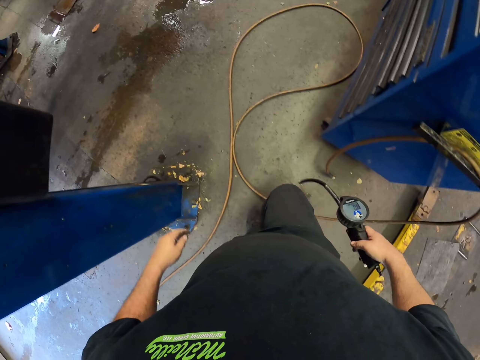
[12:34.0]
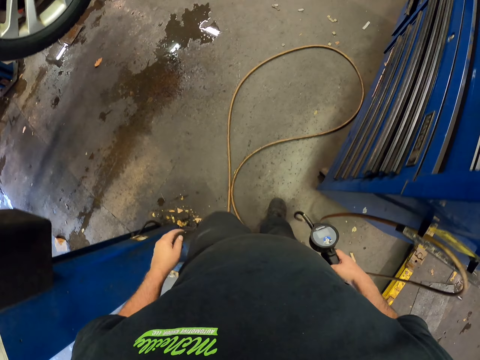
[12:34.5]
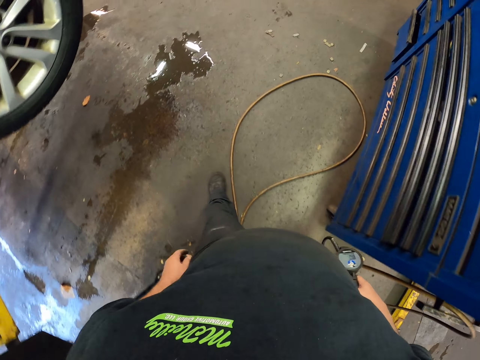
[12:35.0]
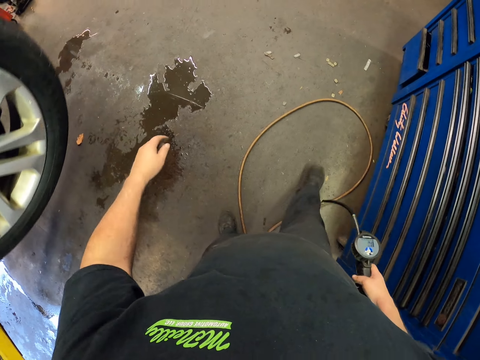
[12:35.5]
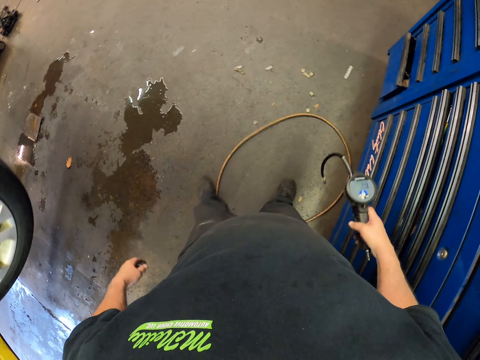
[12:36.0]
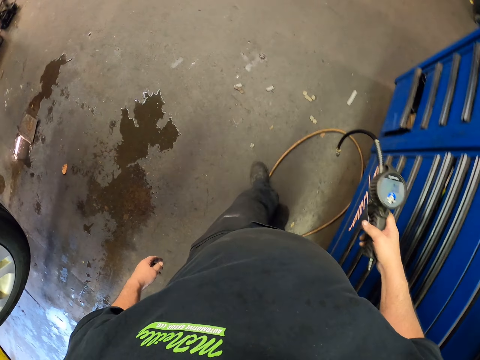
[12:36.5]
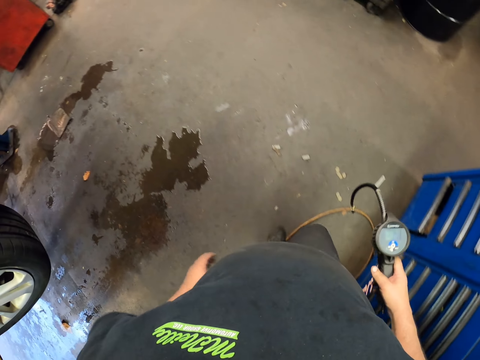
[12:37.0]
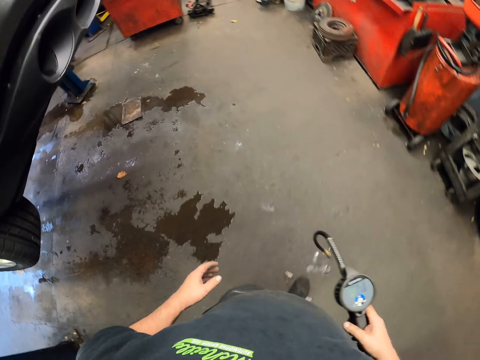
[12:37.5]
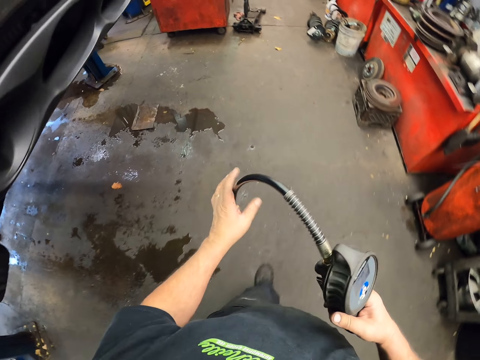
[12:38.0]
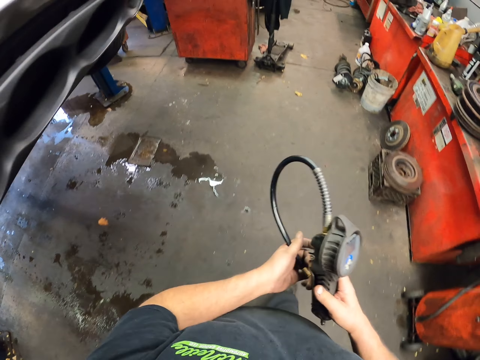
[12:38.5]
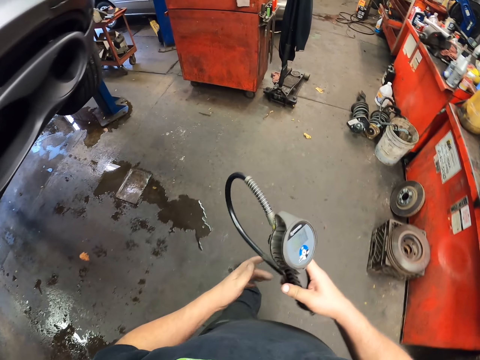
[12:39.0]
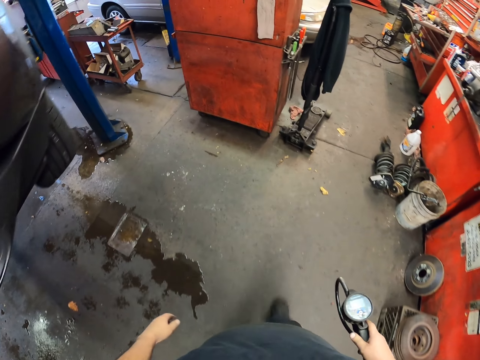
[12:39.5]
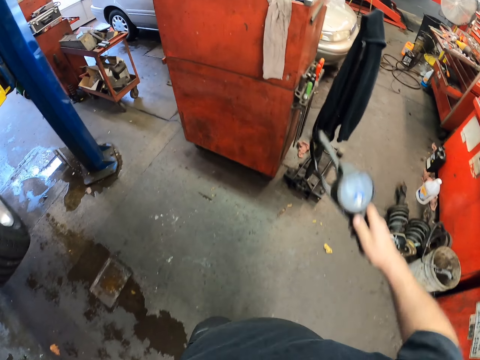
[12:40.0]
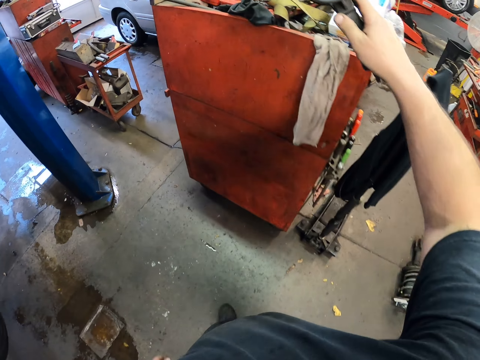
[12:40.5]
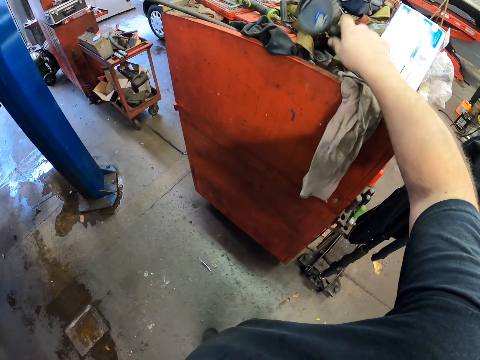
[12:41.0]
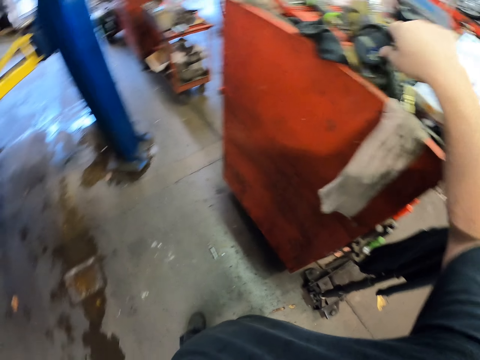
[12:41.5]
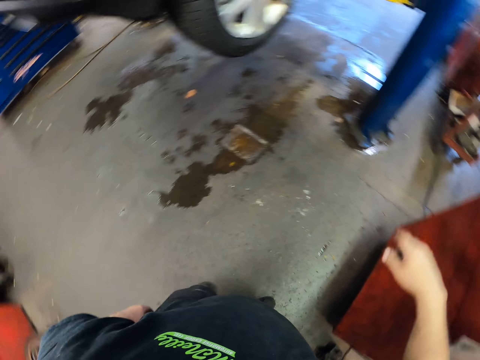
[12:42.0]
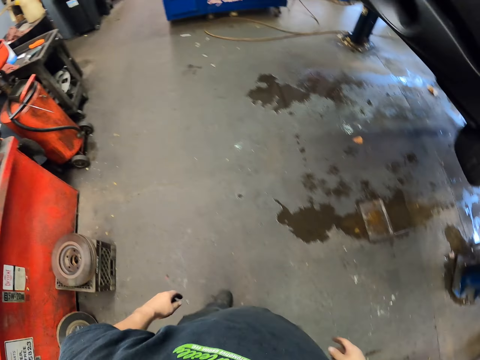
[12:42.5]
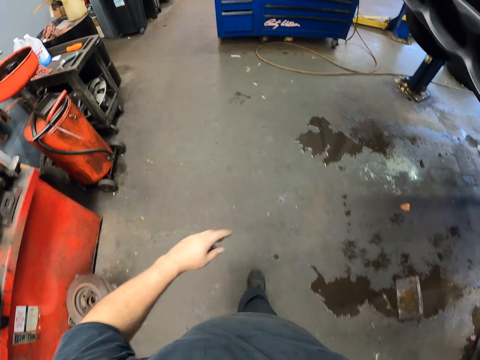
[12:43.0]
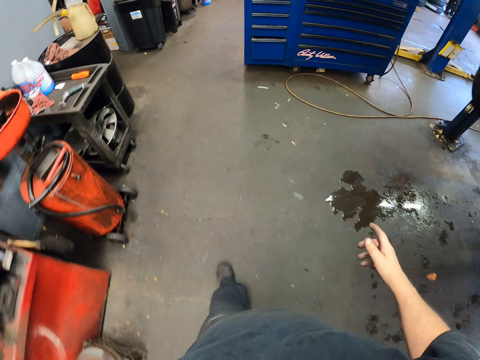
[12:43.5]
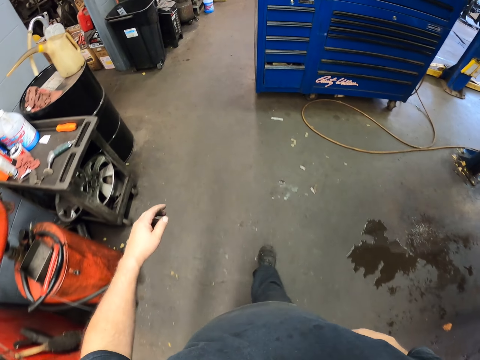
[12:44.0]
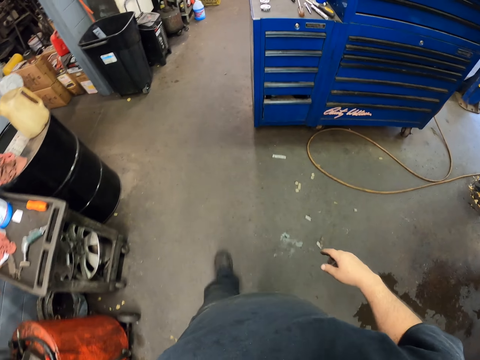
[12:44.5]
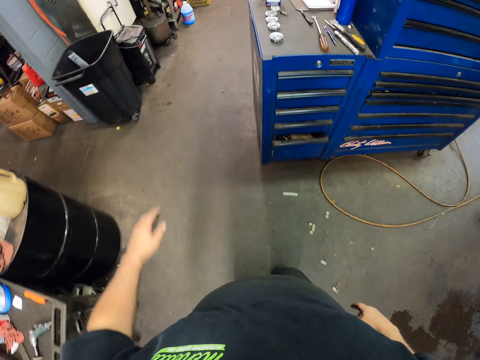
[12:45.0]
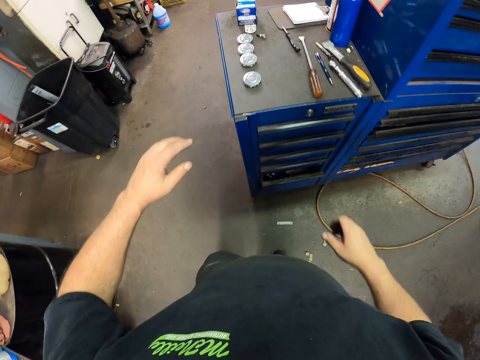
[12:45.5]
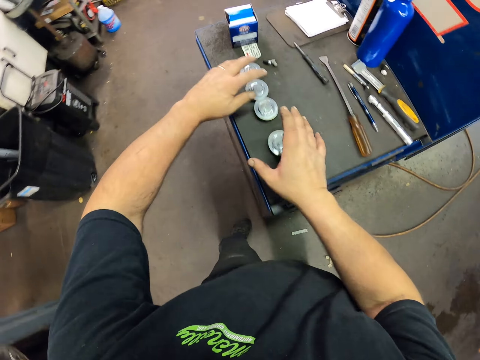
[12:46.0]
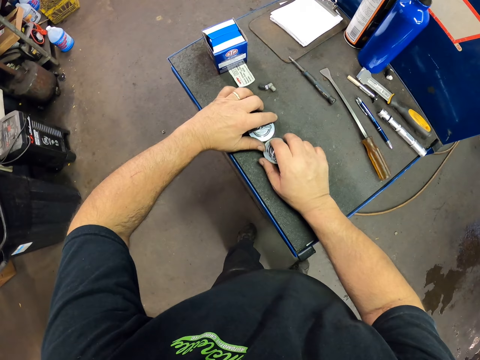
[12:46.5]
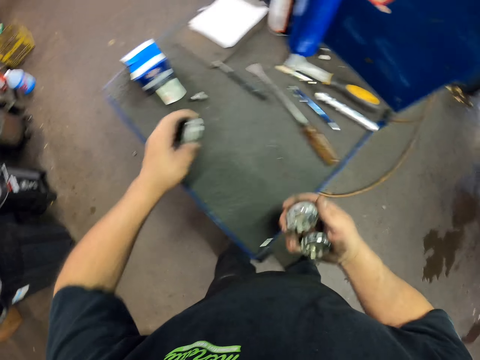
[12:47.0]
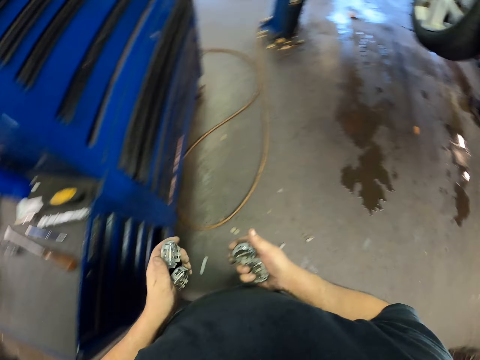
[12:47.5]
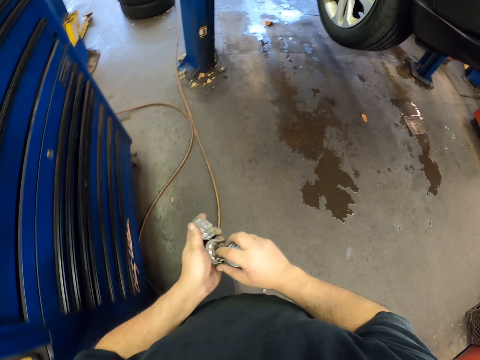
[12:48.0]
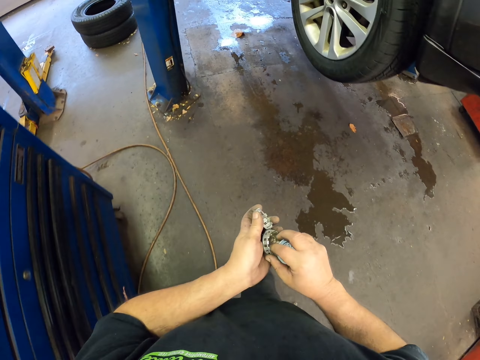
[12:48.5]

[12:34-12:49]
The camera wearer walks around the garage. They move the cable with their leg. They fold the pressure cable with their hand. They walk around the garage. They place the pressure machine on the bin. They walk around the garage. They pick a cap from the table.

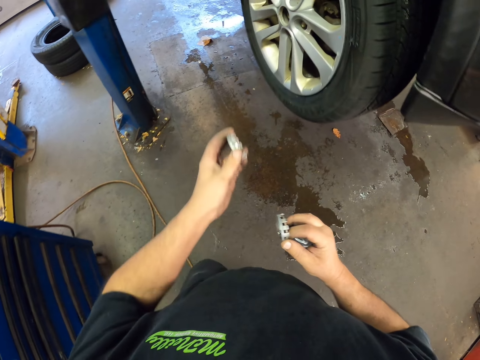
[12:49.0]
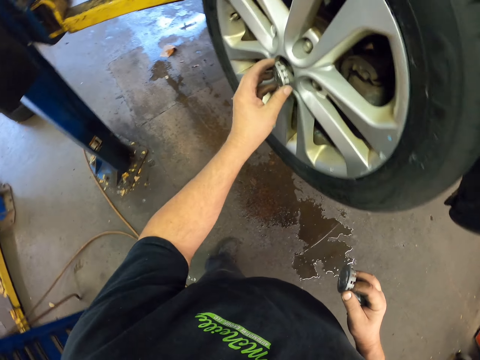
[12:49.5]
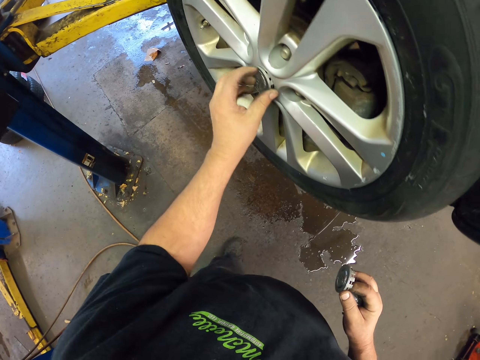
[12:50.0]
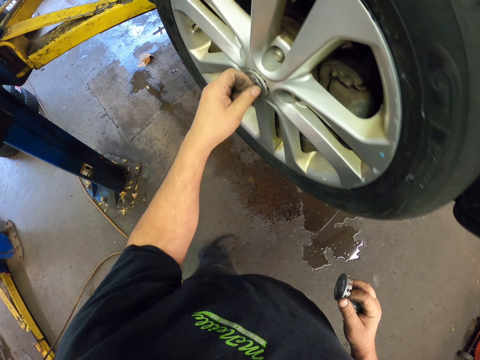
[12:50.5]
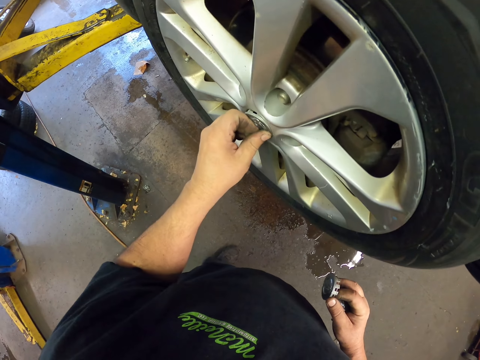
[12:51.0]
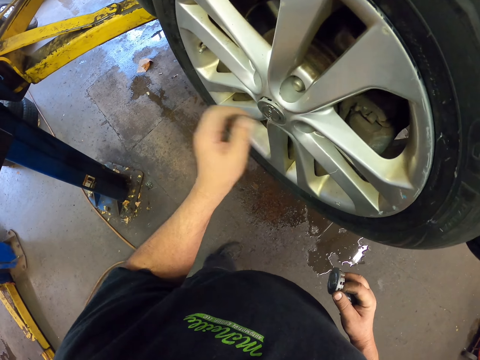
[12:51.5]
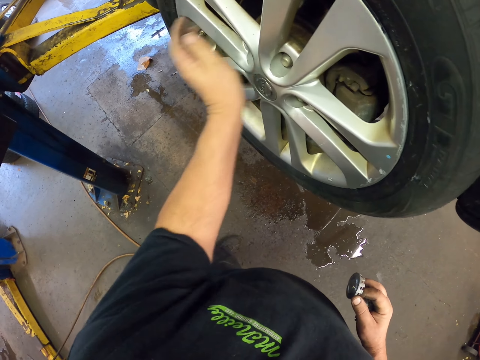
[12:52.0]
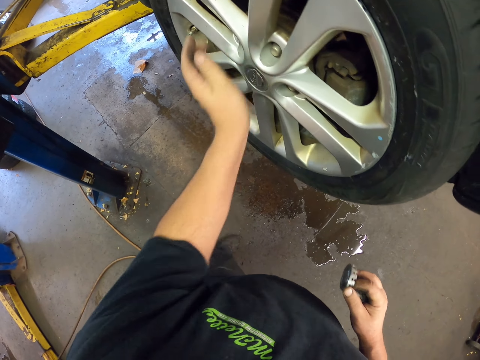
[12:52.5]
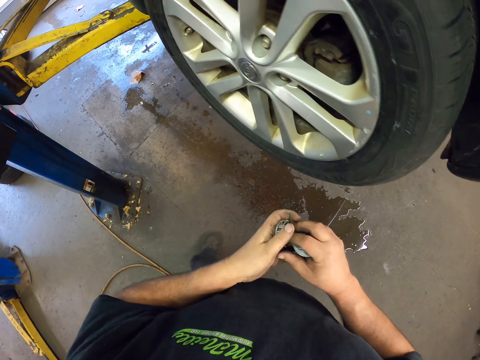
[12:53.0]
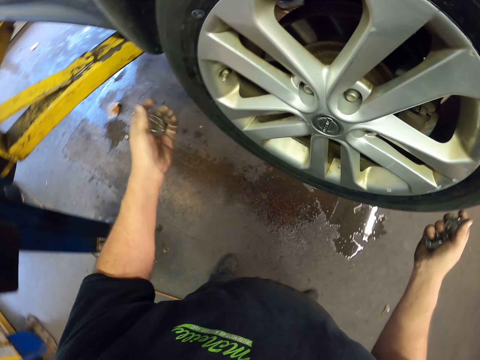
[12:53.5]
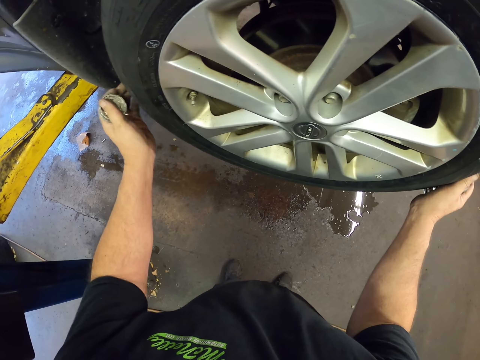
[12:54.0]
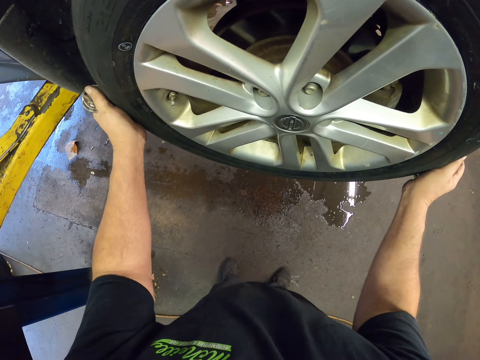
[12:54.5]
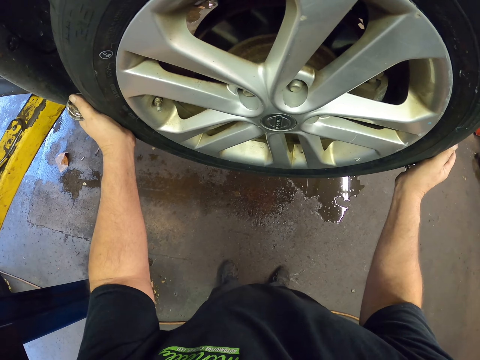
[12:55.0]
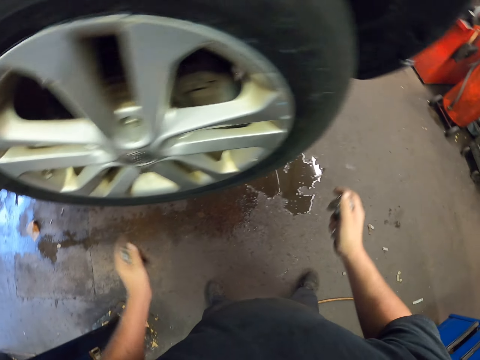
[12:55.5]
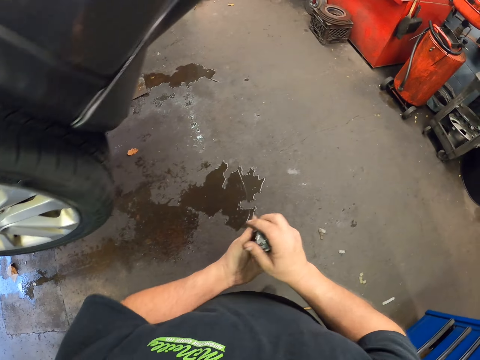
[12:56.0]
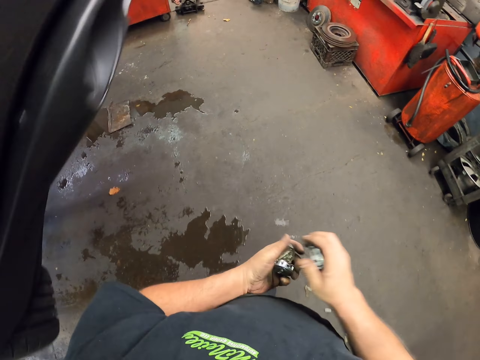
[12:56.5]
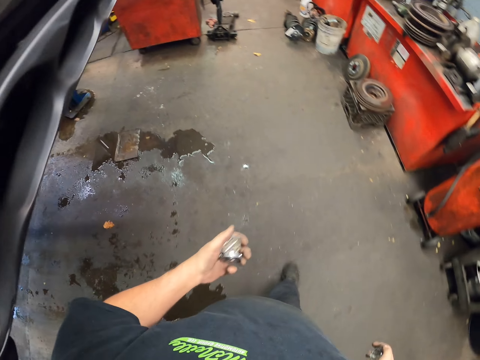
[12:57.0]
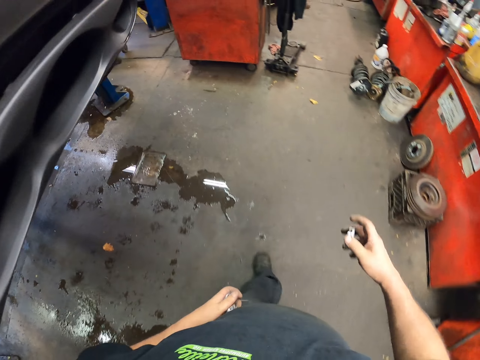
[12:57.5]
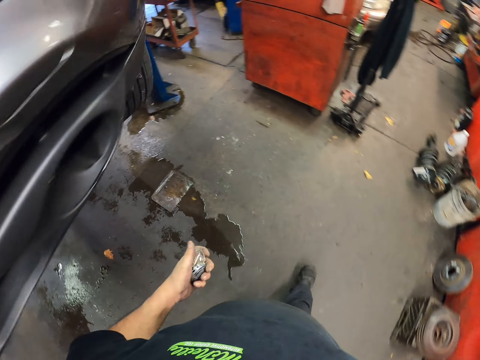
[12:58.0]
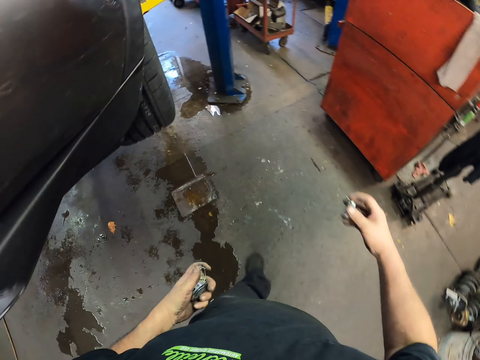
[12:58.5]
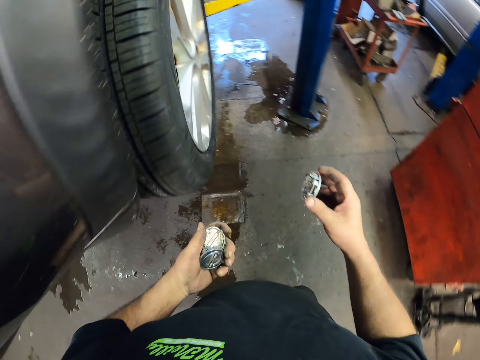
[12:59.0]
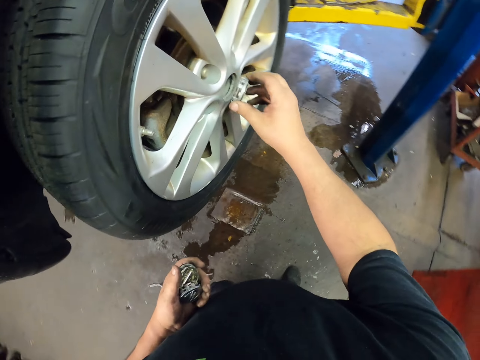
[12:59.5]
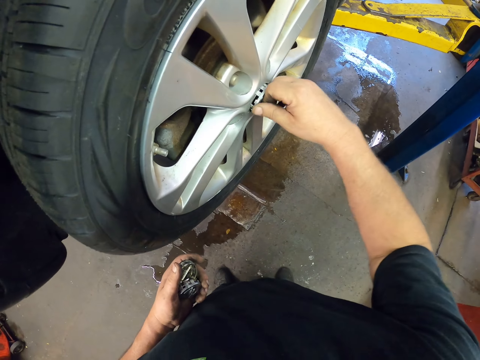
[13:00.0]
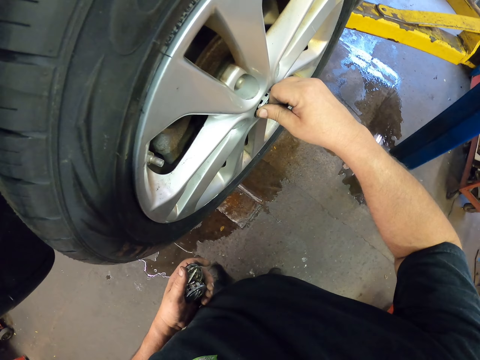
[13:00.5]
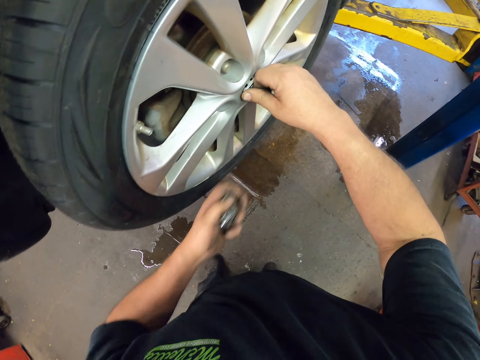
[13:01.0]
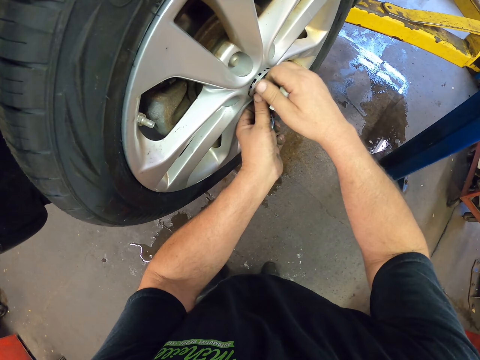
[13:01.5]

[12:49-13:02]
The camera wearer seals the nut on the rim. They place the cap on the wheel. They place the cap on the other hand. They check the wheel and adjust the tyre. They place the cap on the other hand. They walk towards a wheel. They seal the nut on the rim. They place the cap on the wheel.
